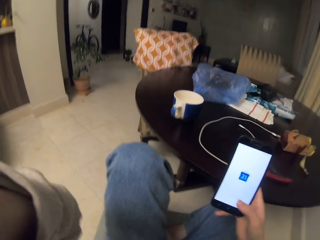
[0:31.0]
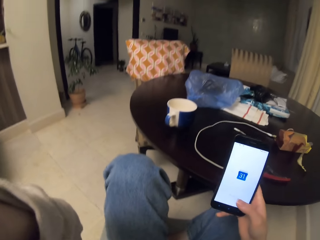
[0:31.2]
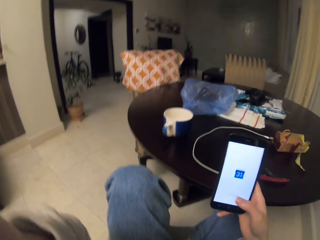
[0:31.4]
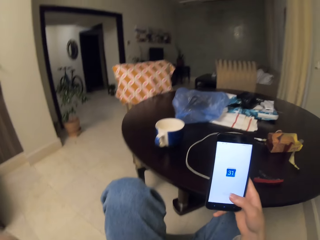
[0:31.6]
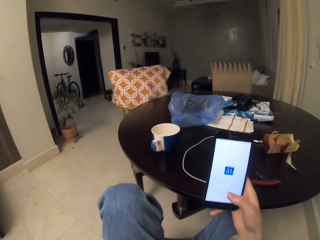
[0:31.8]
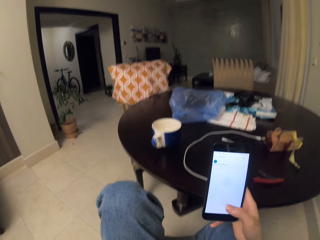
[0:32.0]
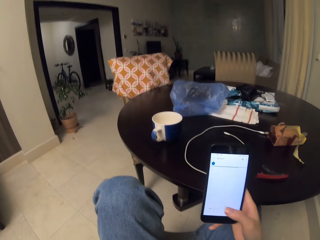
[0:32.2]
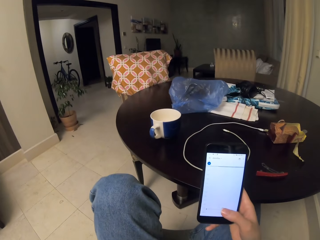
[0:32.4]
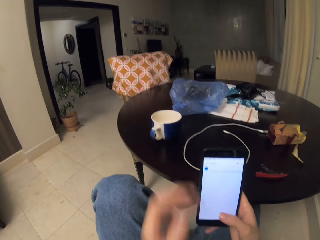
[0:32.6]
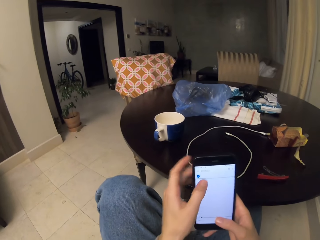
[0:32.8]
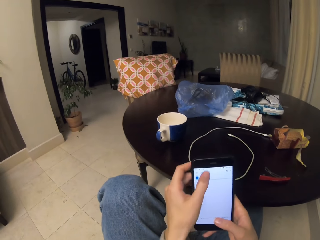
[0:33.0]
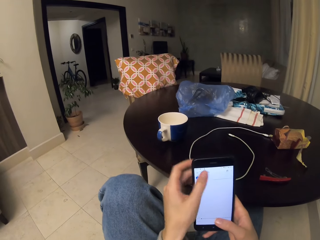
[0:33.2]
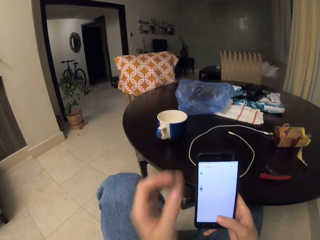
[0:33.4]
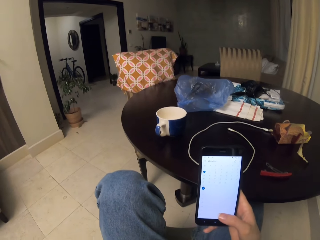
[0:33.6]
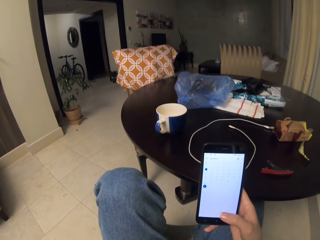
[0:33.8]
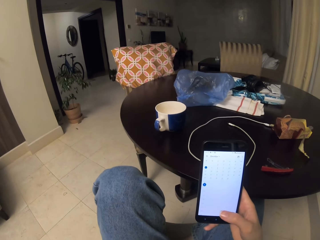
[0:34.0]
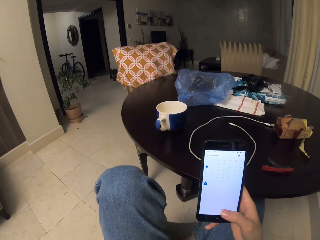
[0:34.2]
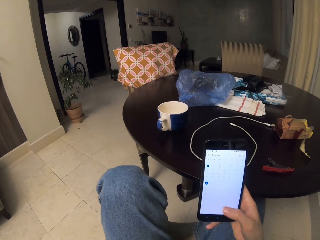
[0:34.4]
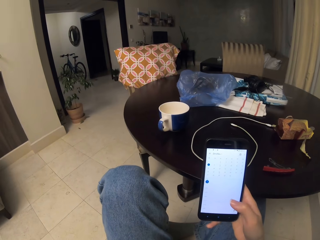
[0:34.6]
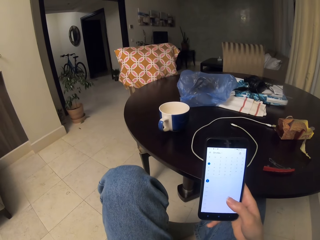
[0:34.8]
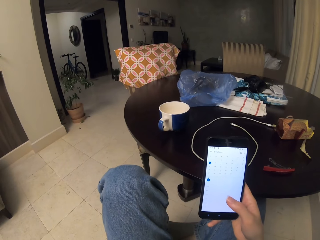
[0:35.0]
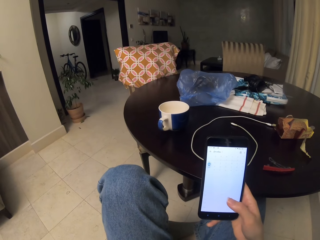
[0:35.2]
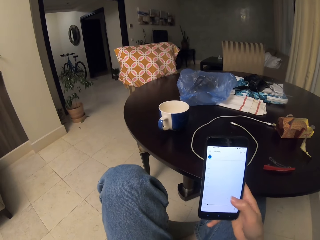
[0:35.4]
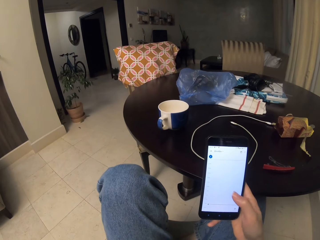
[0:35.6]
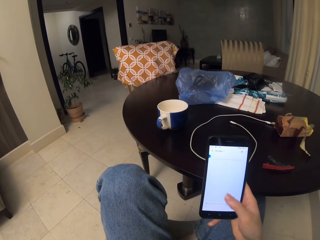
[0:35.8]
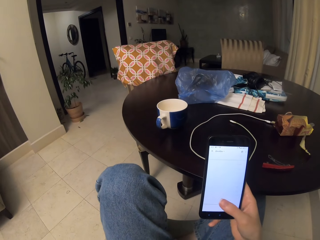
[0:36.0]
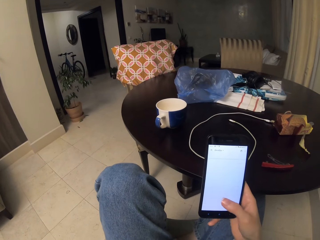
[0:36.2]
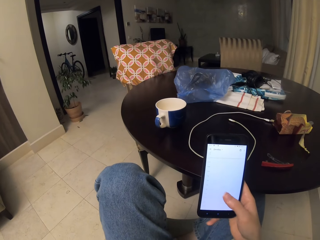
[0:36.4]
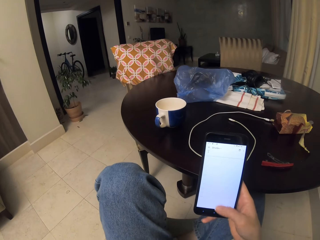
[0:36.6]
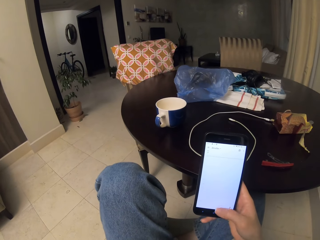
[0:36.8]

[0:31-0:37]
The camera wearer scrolls to the calendar.

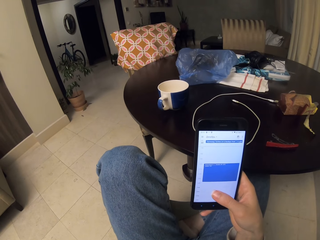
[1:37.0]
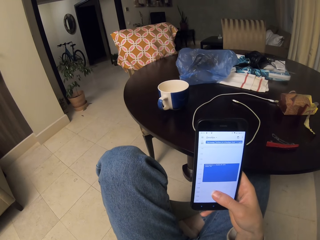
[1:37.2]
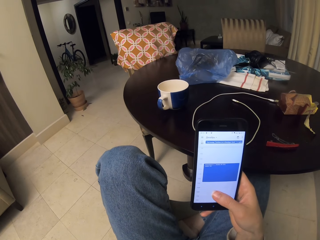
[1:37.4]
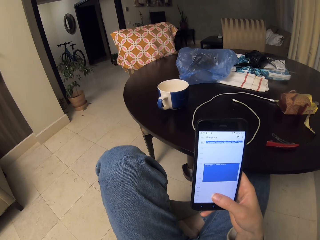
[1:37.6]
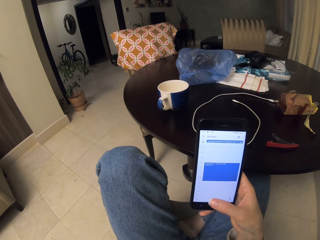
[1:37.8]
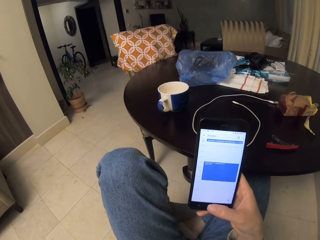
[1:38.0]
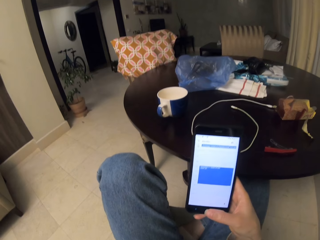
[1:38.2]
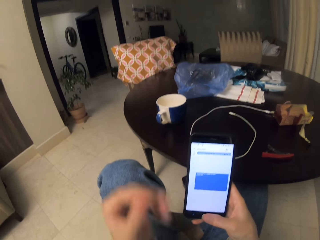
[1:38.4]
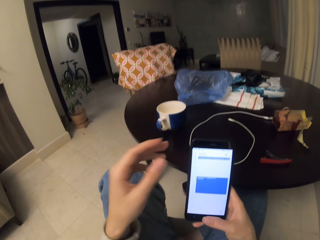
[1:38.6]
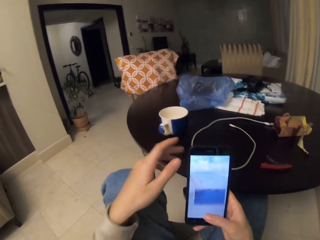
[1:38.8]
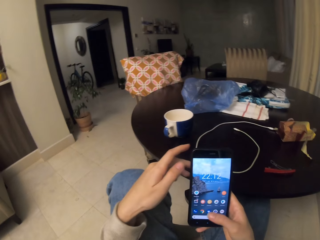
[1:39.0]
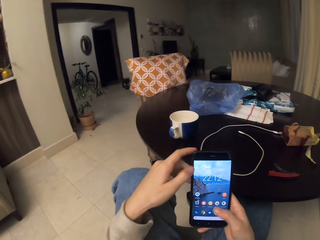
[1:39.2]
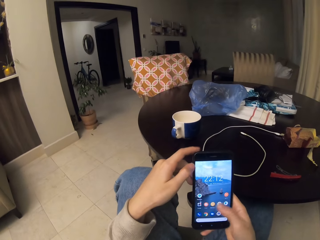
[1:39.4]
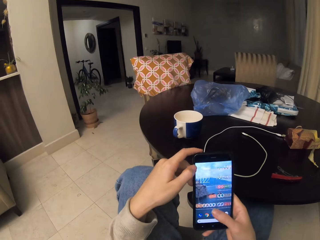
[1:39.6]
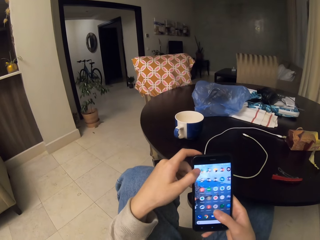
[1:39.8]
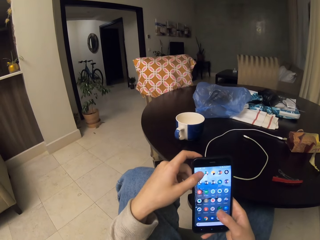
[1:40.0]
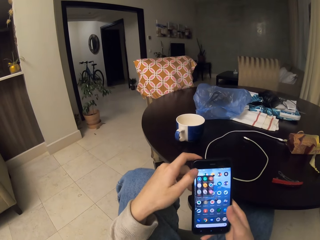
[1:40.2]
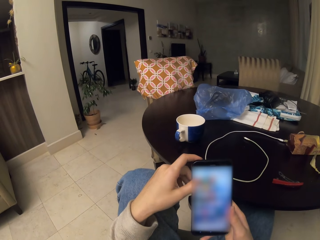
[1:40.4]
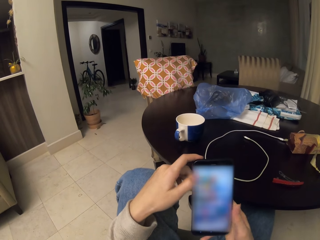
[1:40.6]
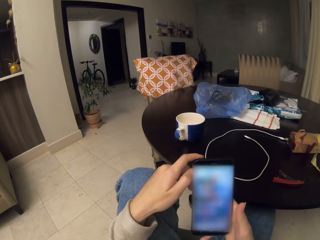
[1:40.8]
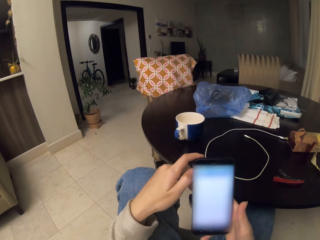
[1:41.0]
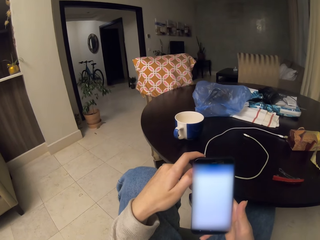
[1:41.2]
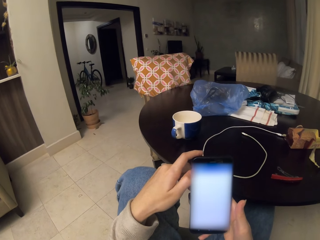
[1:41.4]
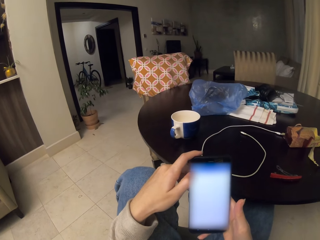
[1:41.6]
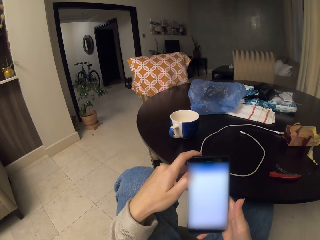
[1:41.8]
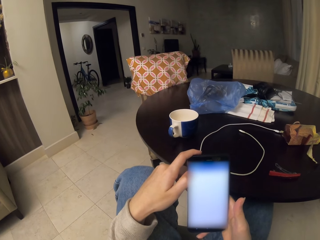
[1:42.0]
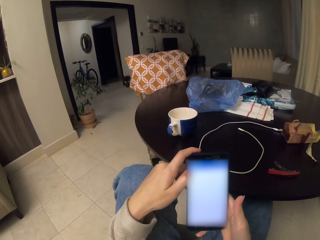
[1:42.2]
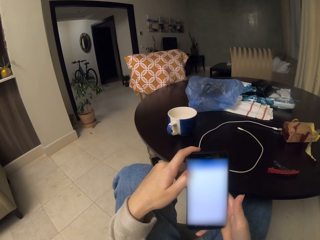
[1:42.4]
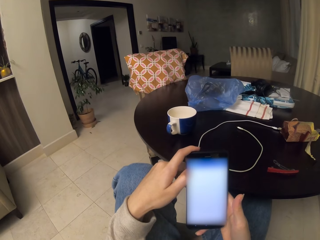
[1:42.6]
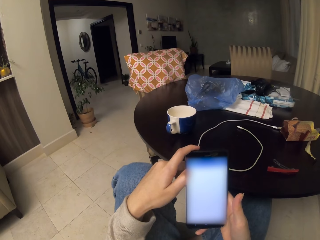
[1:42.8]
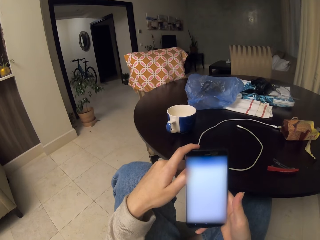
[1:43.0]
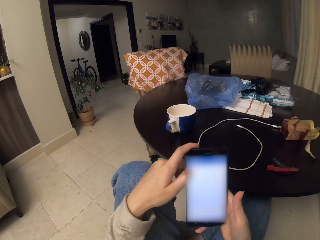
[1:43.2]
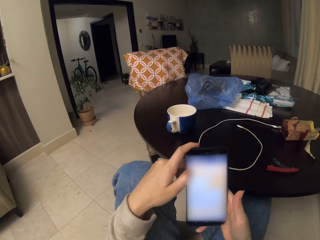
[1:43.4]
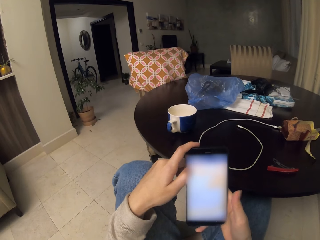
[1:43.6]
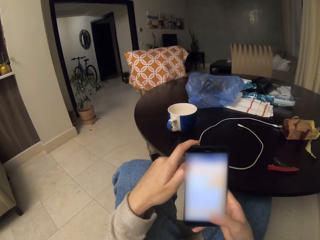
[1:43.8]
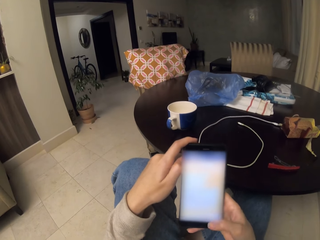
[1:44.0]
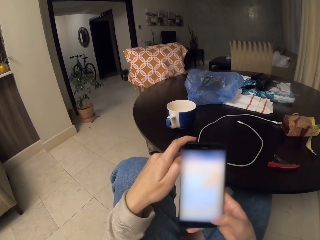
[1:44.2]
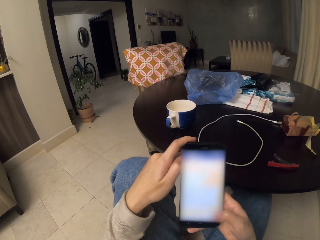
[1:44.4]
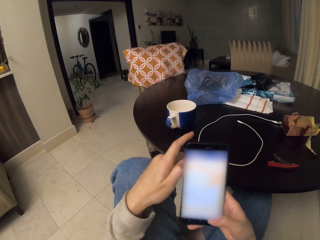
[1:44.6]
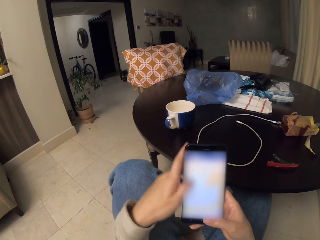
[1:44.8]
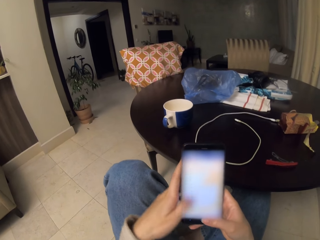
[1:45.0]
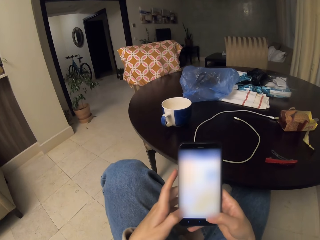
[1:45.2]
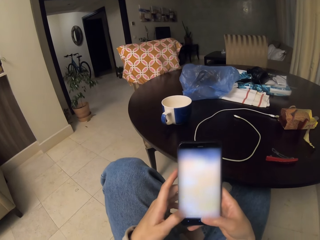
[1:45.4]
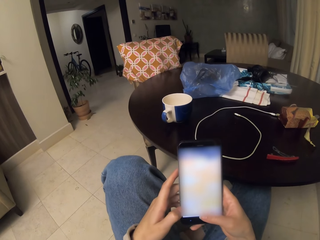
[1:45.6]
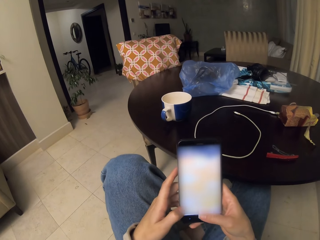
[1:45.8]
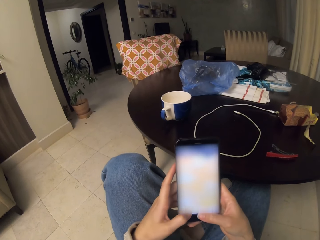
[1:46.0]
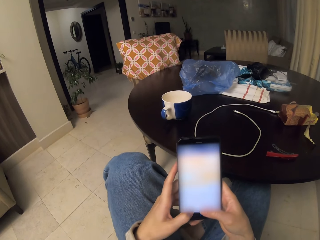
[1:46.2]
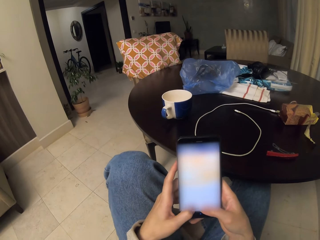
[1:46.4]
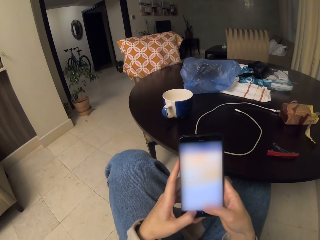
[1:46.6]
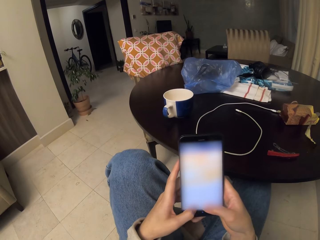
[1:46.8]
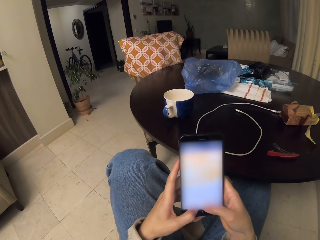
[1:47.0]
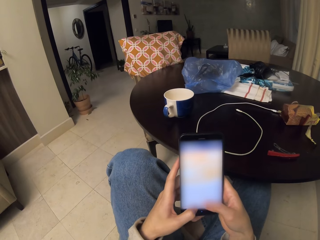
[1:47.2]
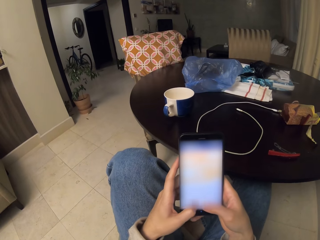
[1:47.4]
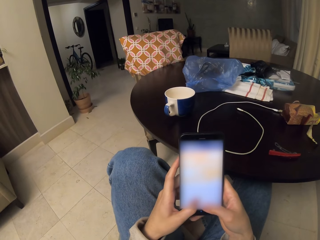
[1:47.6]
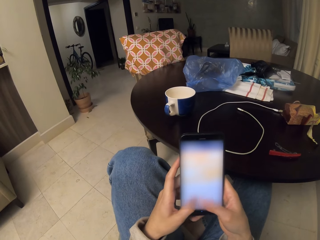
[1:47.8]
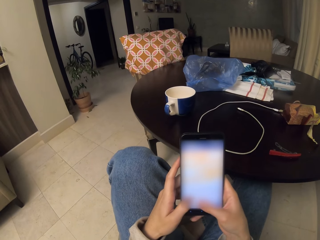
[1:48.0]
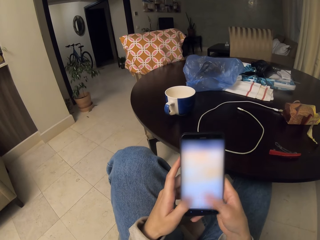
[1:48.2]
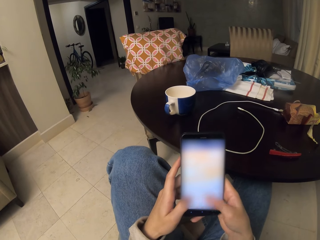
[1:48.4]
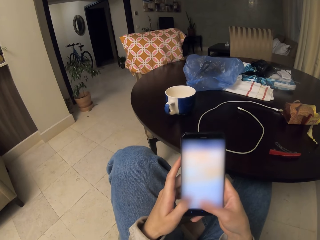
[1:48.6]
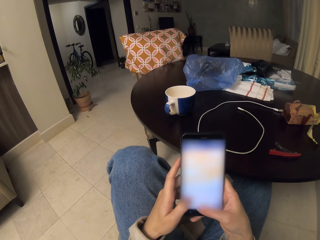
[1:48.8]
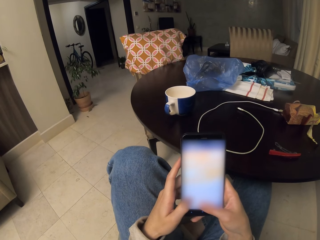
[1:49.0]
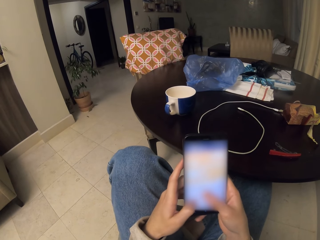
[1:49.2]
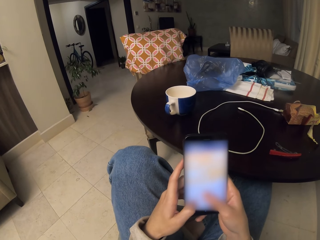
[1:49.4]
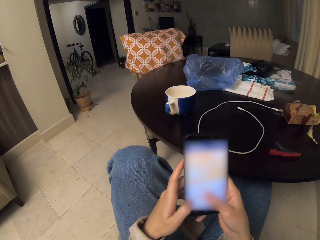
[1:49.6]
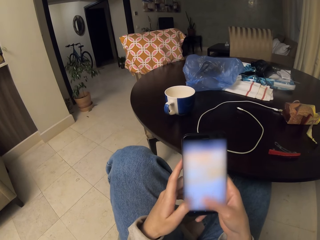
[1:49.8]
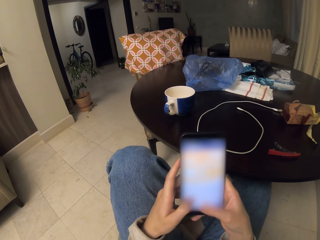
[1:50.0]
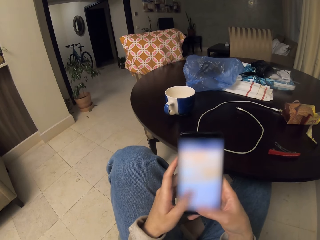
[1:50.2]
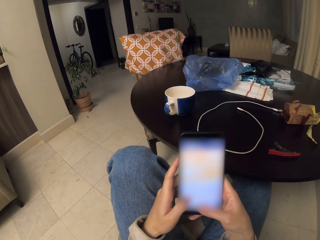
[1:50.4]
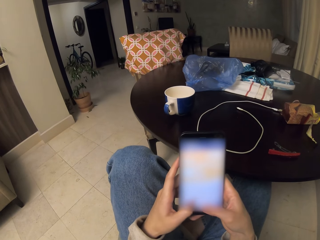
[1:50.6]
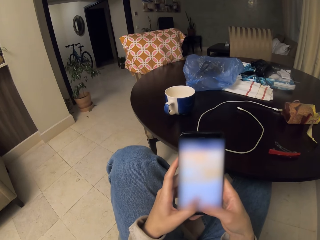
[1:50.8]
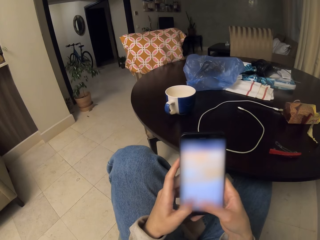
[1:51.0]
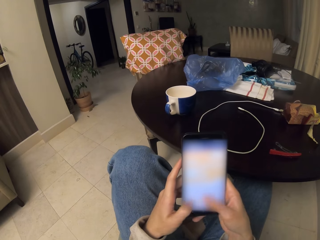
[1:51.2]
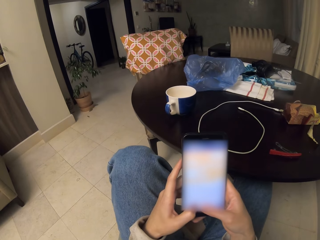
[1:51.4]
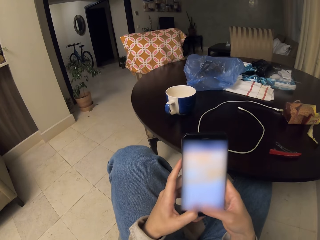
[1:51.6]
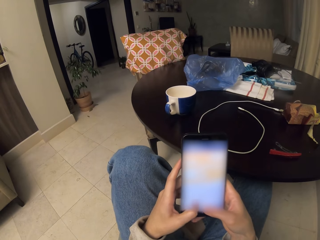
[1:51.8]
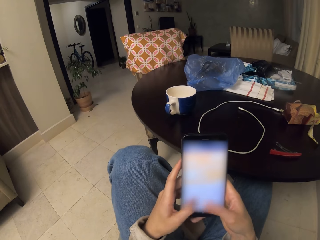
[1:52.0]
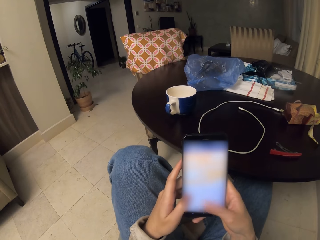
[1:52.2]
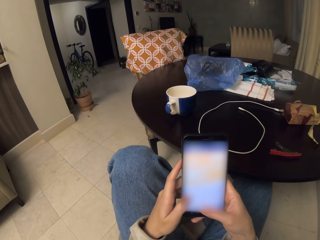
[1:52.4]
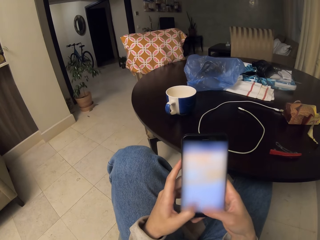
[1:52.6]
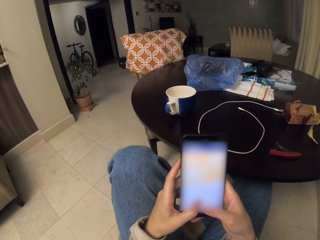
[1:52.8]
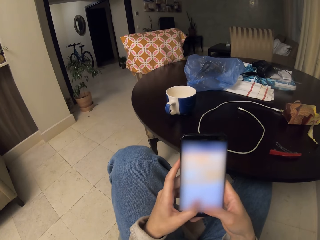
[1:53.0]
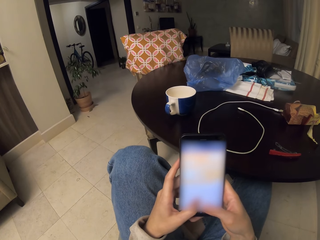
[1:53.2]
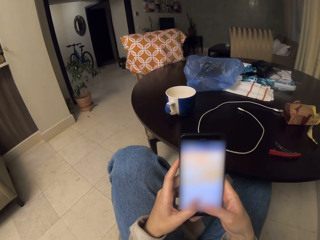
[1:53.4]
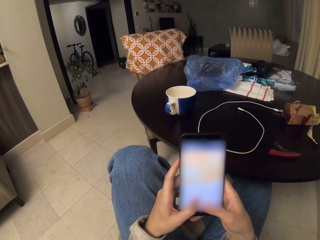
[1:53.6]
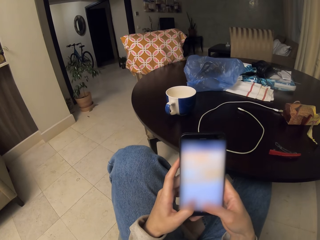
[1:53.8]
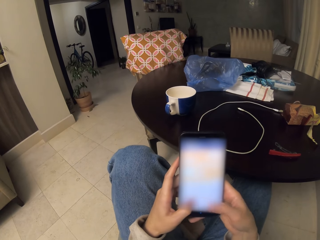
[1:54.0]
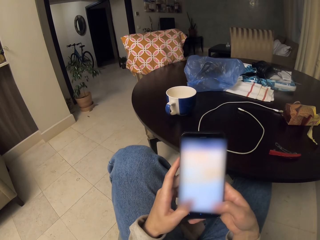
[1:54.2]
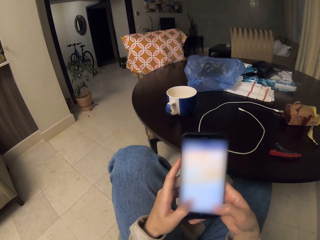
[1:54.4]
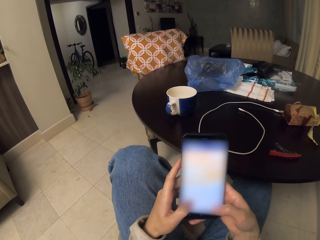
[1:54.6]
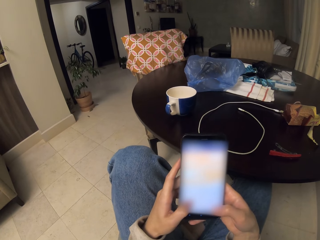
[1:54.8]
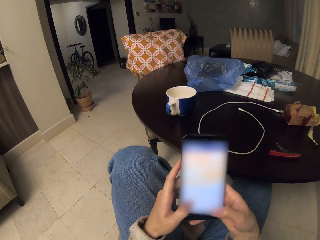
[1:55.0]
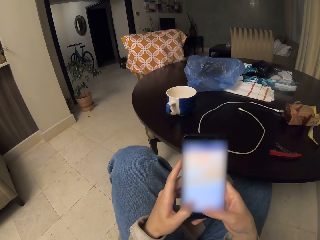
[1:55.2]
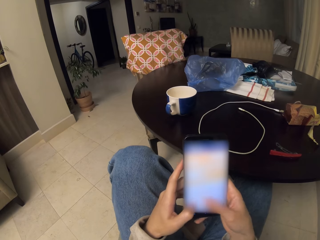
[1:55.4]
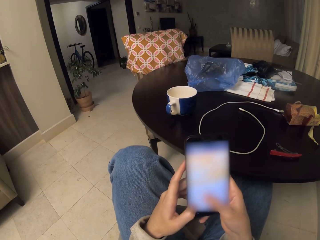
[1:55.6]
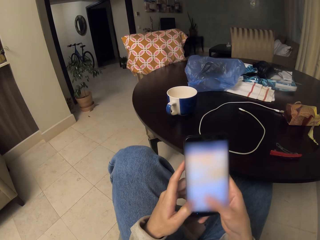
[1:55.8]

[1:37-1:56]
The camera wearer closes the calendar. They select an icon, scroll on the phone and type on the phone.
